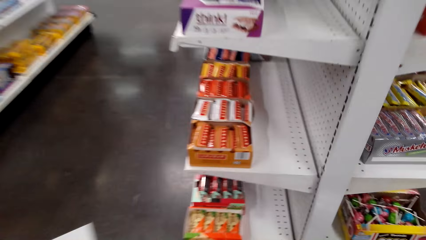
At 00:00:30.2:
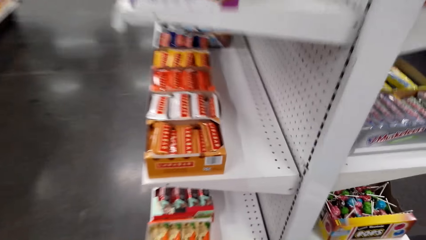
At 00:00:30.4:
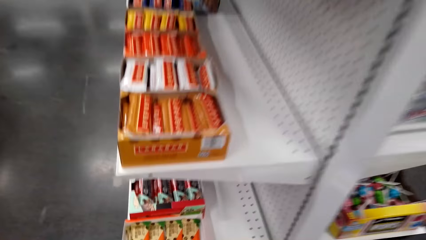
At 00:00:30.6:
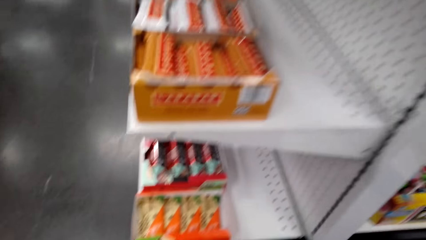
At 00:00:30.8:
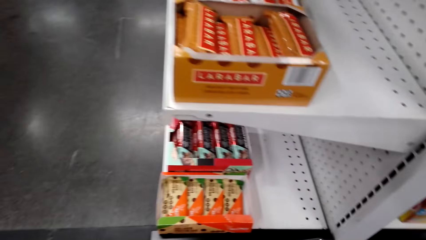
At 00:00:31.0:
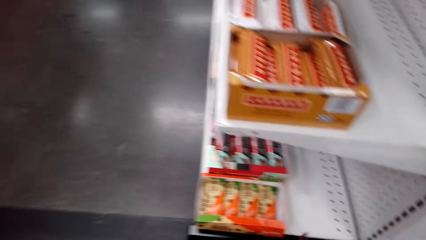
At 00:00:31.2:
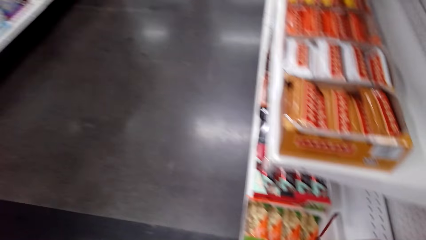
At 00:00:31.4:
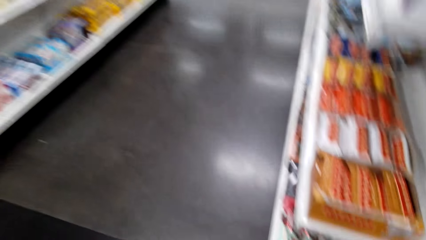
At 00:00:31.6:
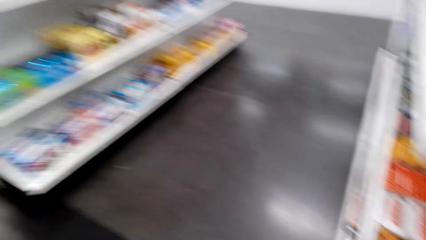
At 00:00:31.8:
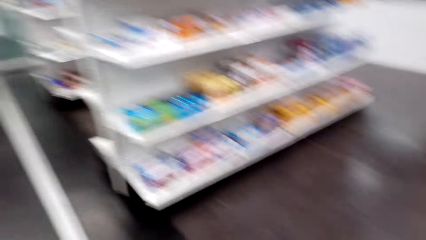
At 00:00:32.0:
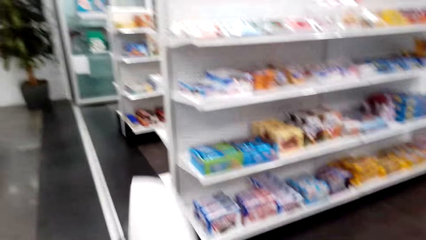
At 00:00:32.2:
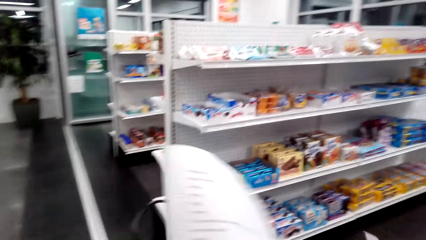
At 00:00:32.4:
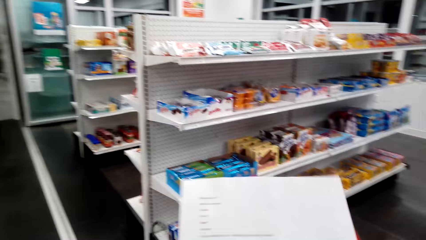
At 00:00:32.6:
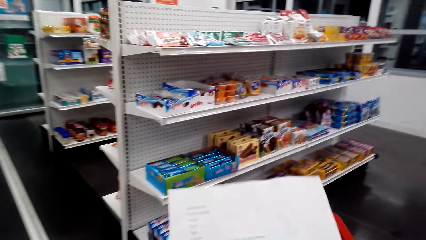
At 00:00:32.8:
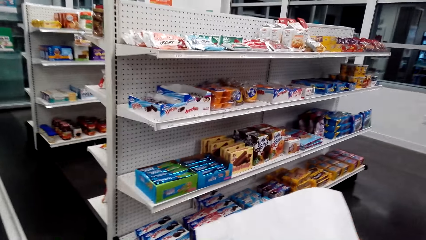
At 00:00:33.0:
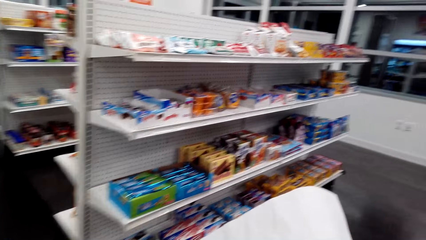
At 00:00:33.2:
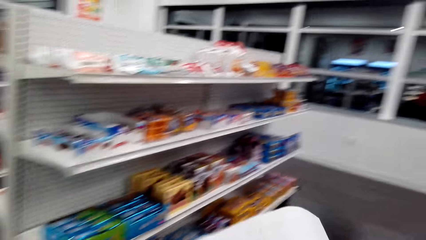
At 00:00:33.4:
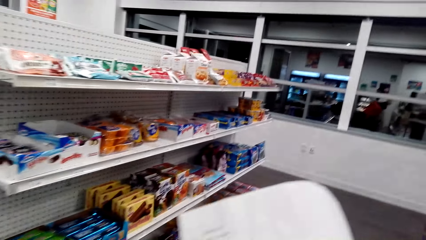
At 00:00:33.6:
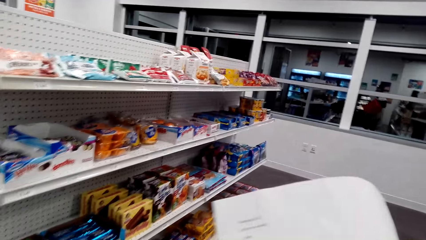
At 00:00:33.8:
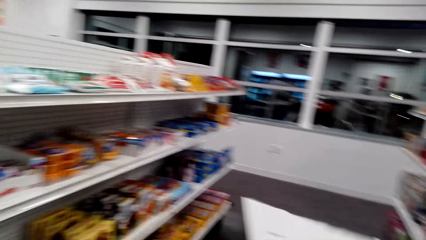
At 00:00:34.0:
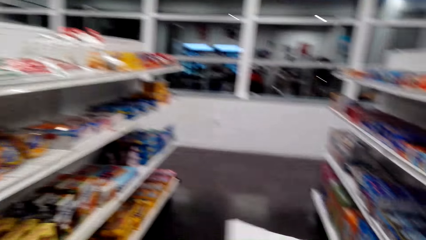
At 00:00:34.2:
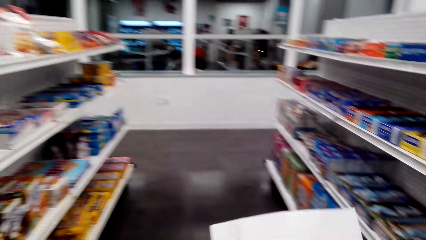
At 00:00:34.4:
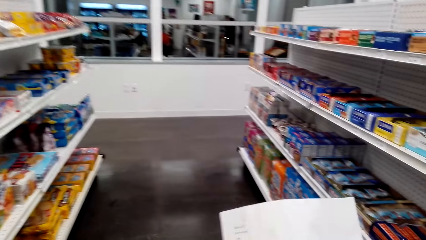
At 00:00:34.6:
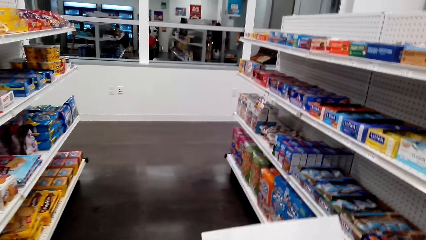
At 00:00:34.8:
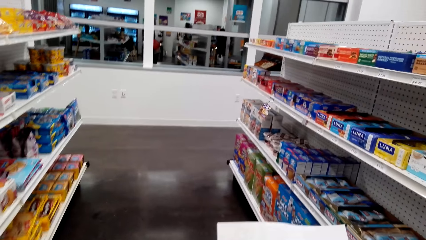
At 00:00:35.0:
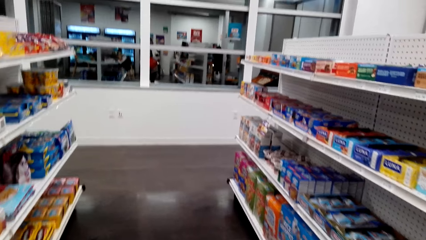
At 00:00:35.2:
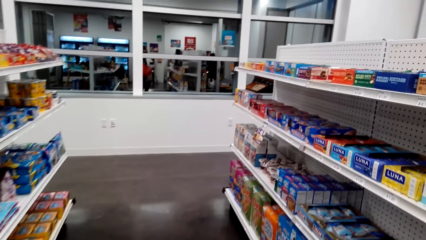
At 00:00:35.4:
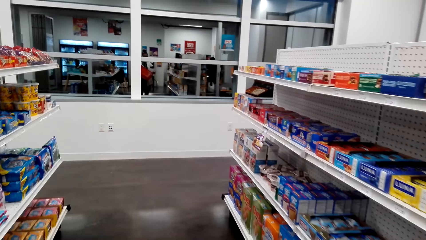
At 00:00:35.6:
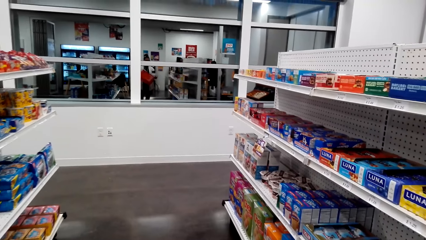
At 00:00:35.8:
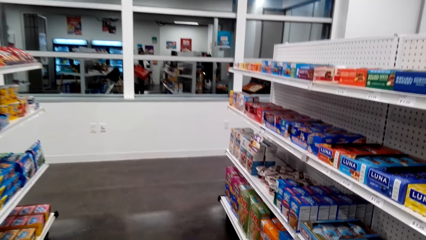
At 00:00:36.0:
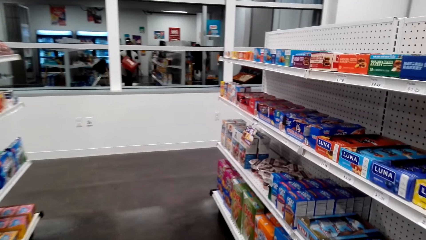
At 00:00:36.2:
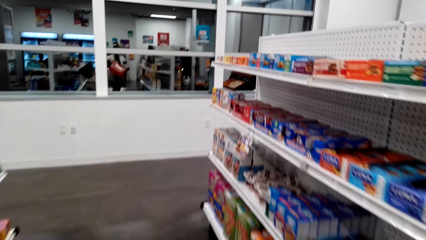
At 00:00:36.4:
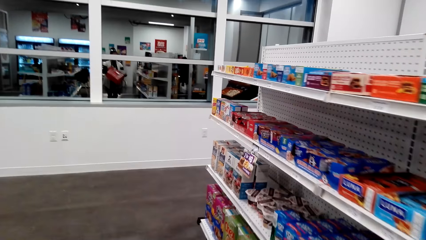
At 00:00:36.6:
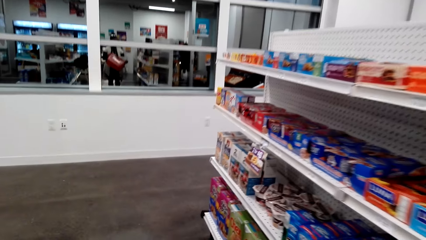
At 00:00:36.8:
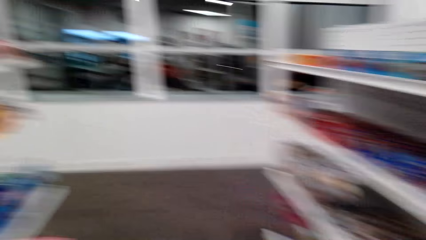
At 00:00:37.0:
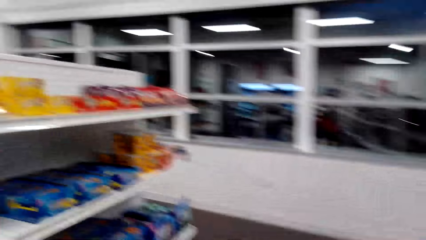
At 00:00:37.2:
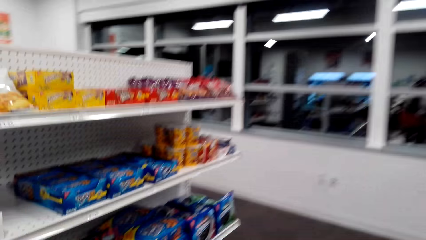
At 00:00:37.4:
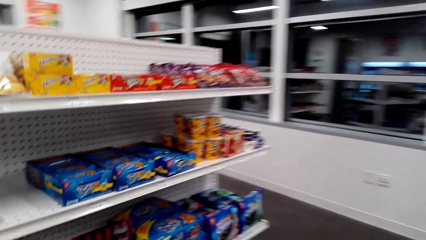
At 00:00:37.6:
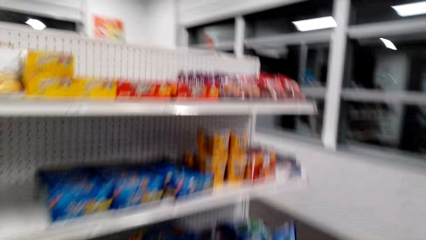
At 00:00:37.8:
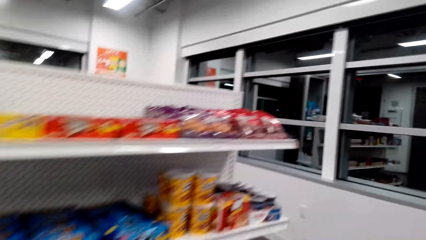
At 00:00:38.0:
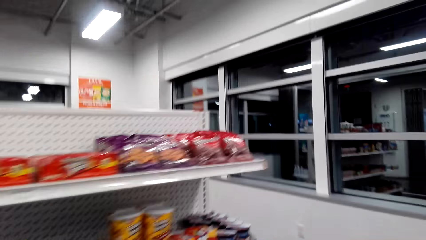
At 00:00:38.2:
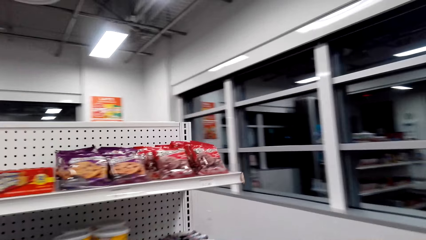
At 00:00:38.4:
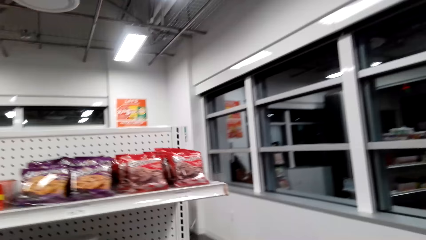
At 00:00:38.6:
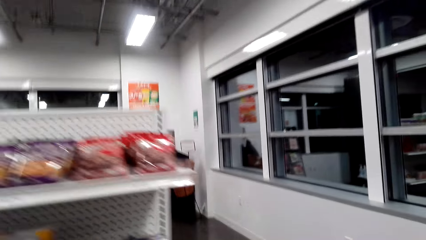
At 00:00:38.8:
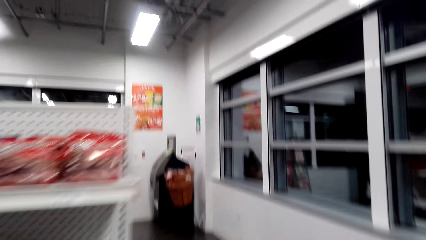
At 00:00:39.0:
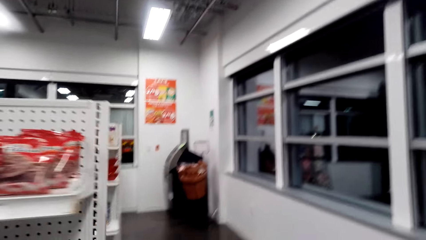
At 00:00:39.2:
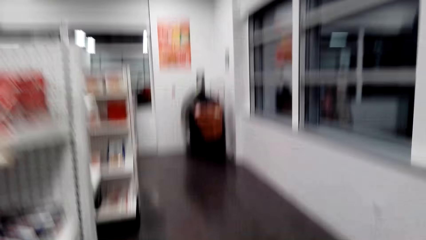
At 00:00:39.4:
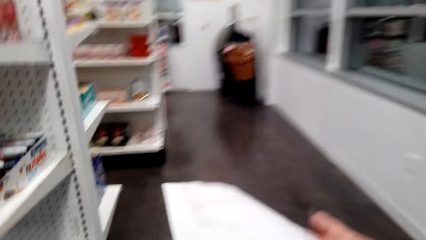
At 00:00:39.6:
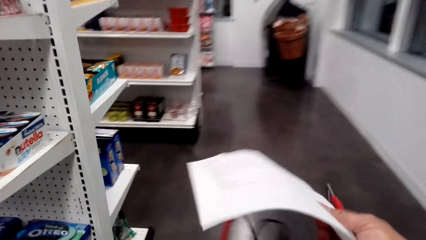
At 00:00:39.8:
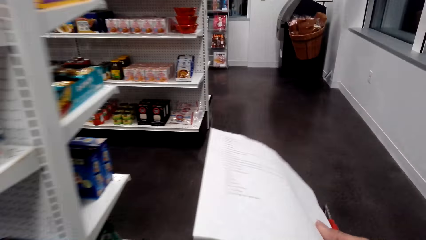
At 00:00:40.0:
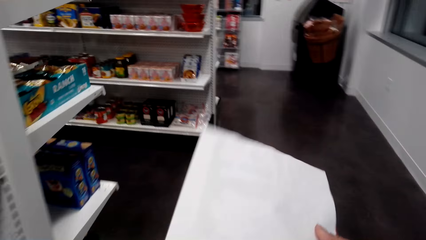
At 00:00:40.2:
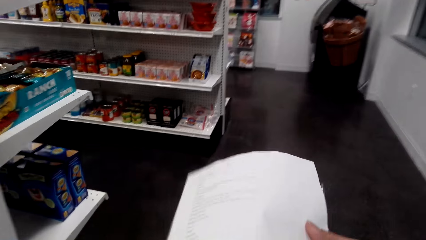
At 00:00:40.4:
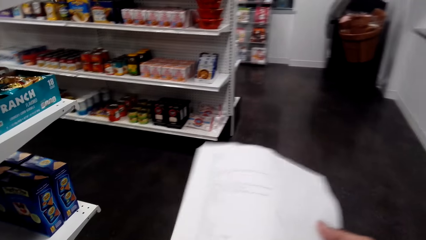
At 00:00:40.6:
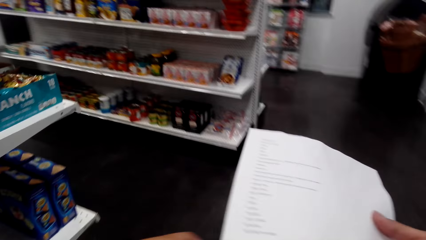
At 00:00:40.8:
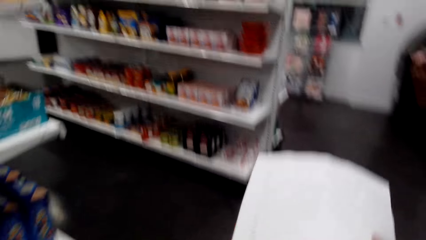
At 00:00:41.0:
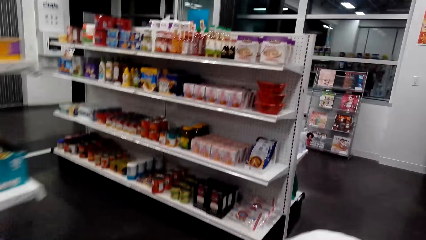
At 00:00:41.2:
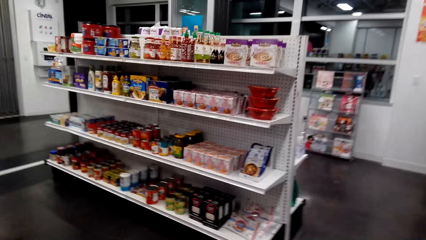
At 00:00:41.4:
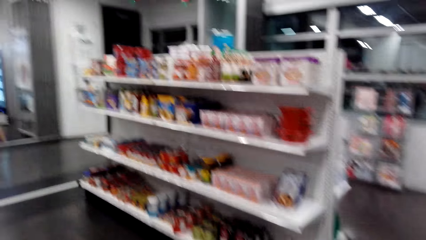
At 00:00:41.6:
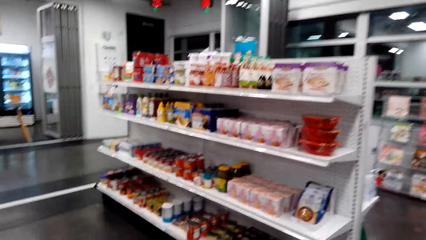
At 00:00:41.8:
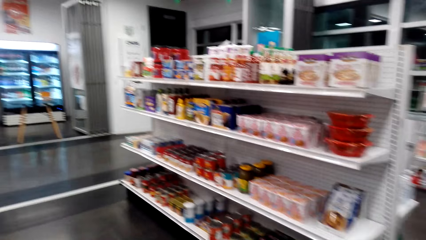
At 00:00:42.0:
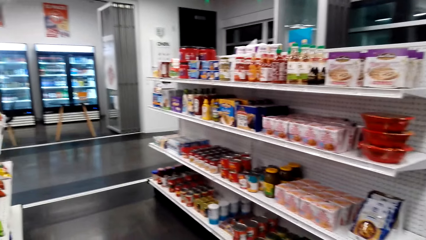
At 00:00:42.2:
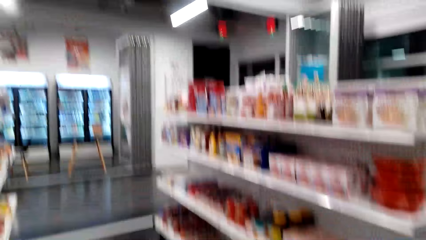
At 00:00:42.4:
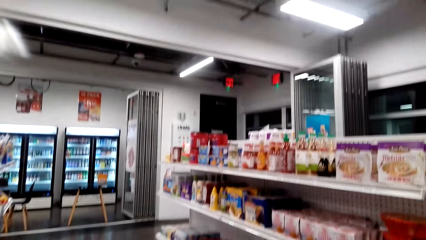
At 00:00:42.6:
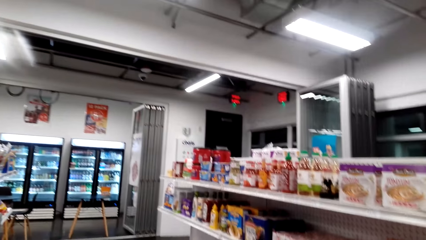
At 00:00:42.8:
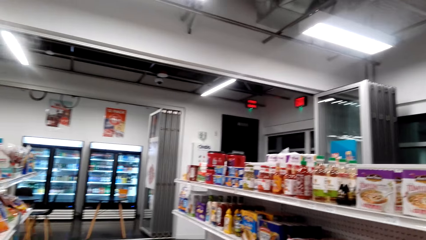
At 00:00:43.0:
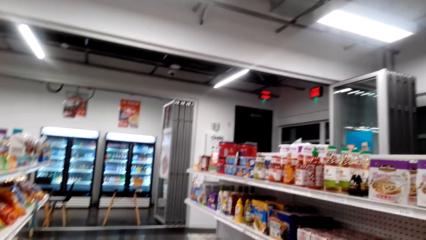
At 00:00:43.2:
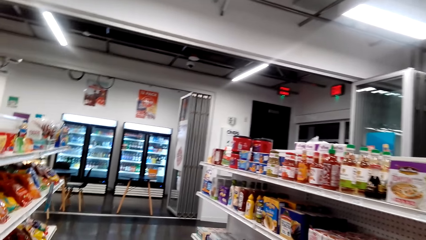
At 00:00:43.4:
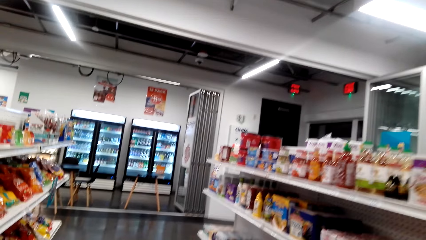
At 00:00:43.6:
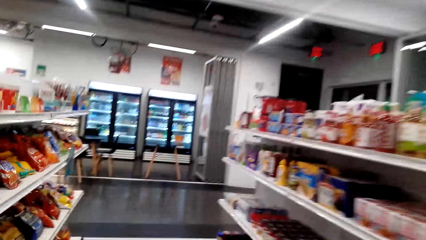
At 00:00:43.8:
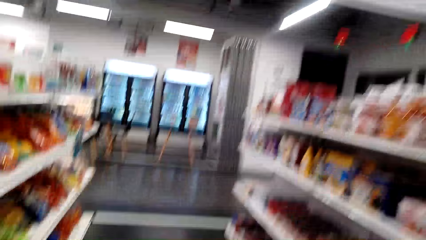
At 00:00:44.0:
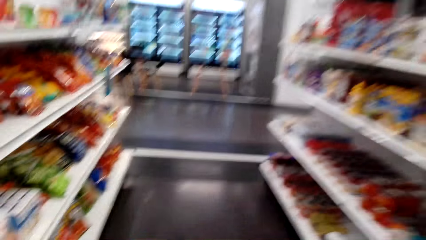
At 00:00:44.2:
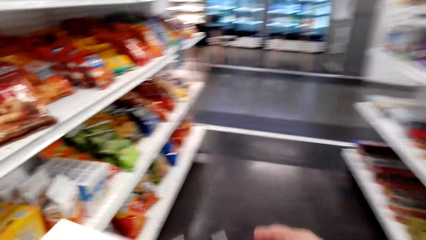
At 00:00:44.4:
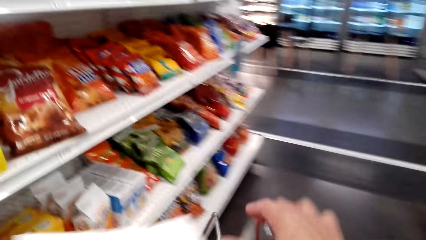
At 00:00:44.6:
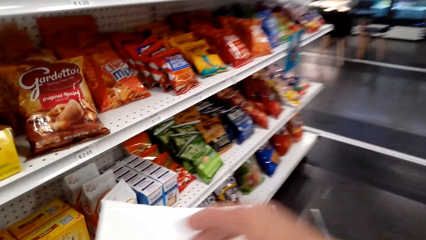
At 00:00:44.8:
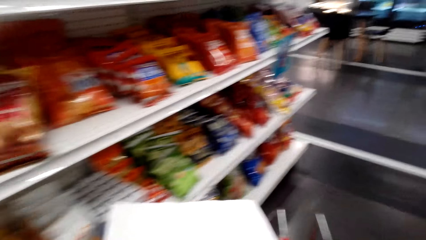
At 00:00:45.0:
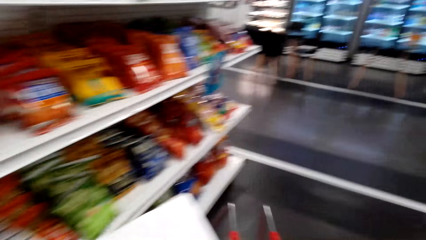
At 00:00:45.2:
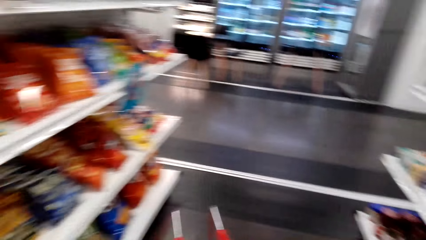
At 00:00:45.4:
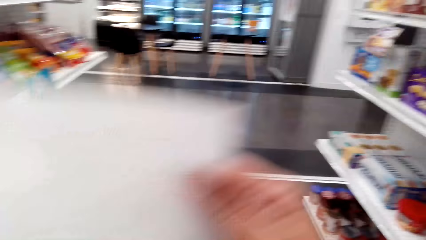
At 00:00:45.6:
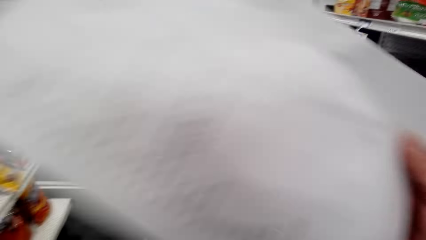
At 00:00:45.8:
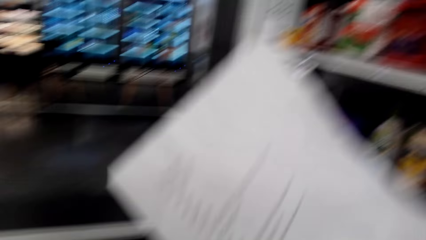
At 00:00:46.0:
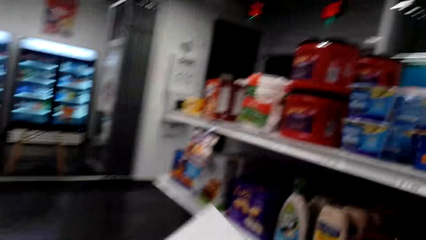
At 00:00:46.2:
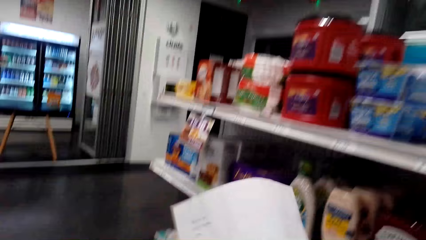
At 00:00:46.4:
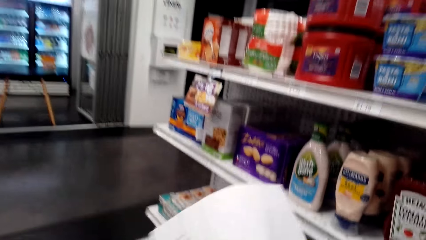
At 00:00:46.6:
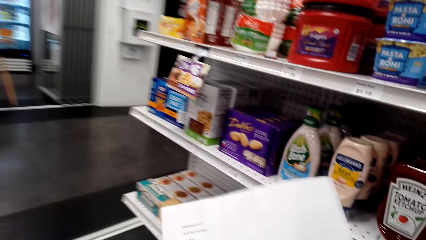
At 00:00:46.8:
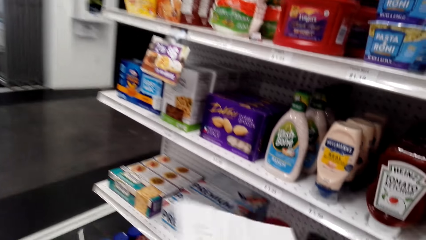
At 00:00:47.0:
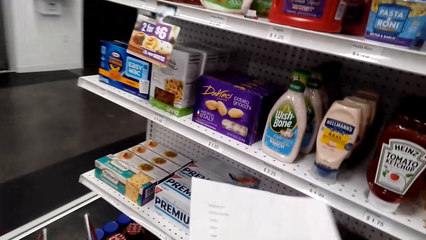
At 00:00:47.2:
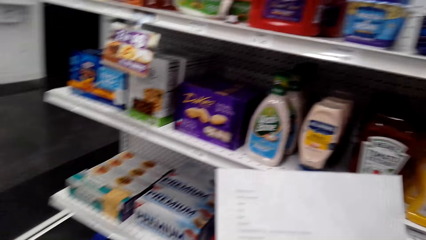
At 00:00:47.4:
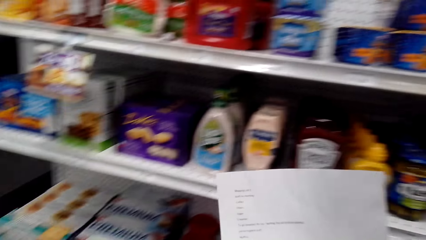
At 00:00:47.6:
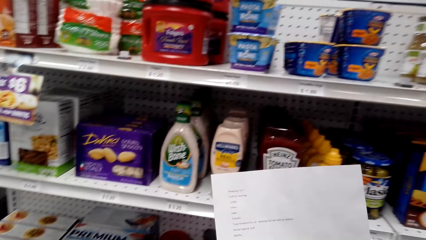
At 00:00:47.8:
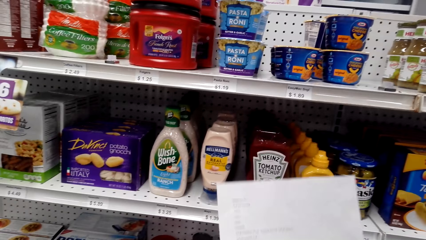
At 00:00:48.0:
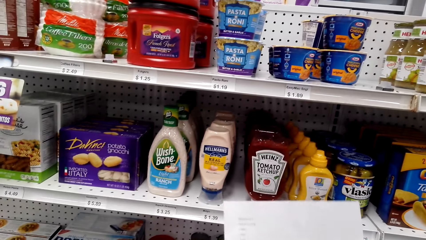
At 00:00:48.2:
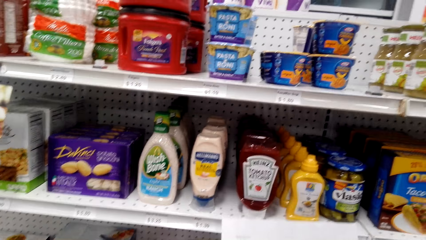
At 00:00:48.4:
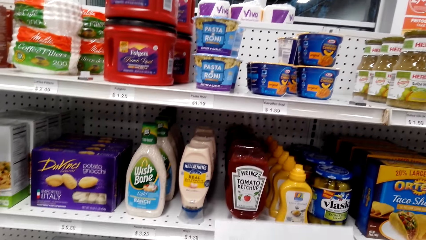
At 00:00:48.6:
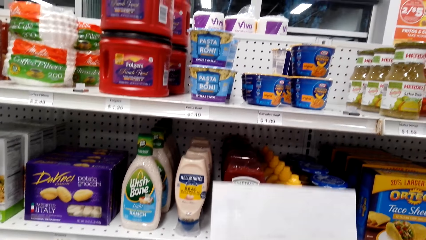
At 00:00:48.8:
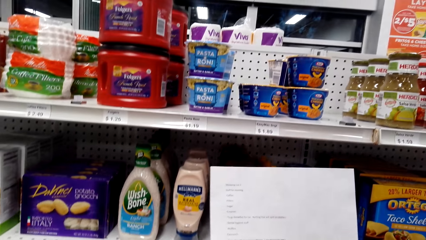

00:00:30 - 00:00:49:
The camera wearer picks up the shopping bucket. They walk around the supermarket. They read the paper.
